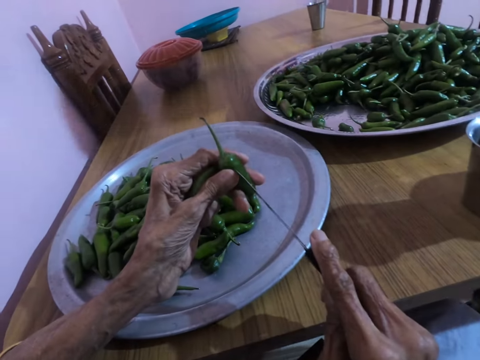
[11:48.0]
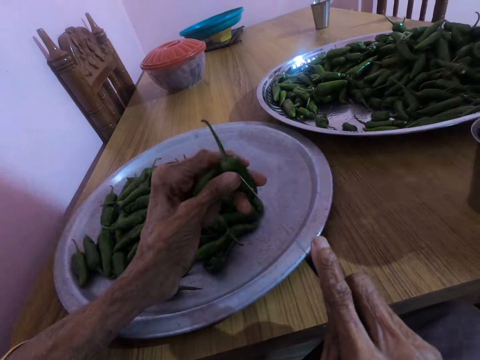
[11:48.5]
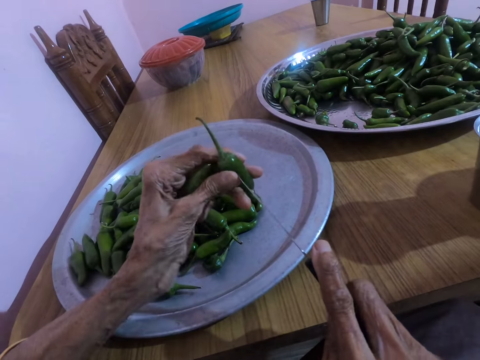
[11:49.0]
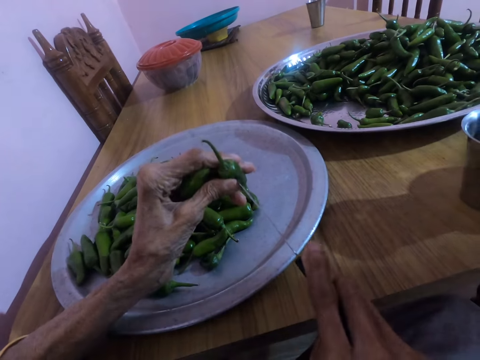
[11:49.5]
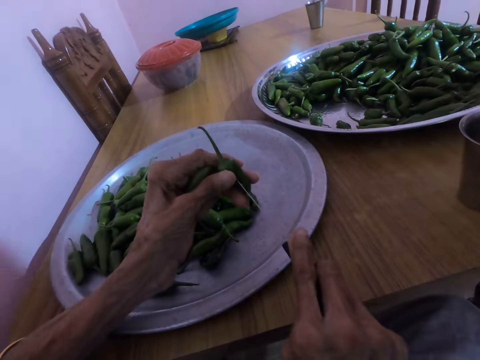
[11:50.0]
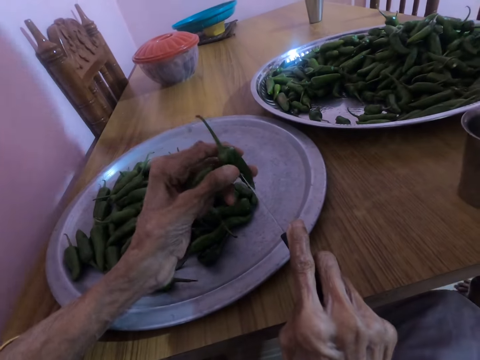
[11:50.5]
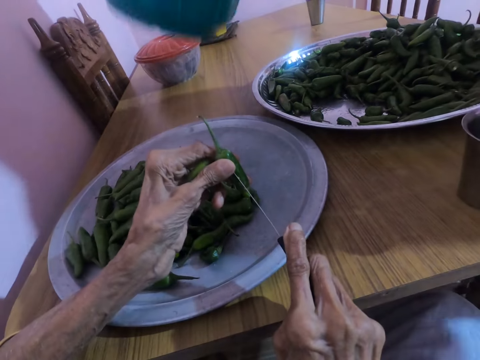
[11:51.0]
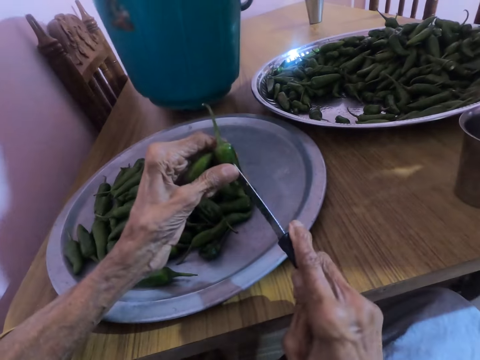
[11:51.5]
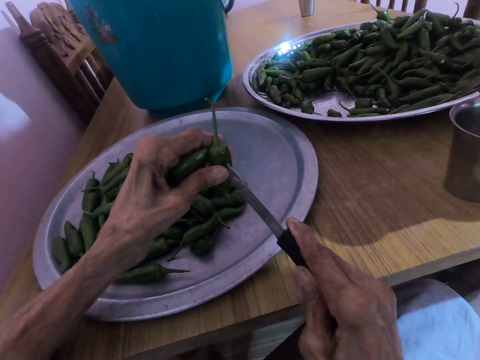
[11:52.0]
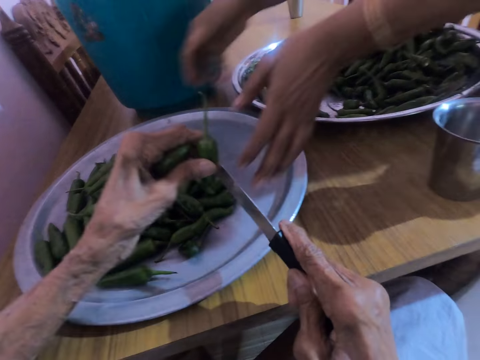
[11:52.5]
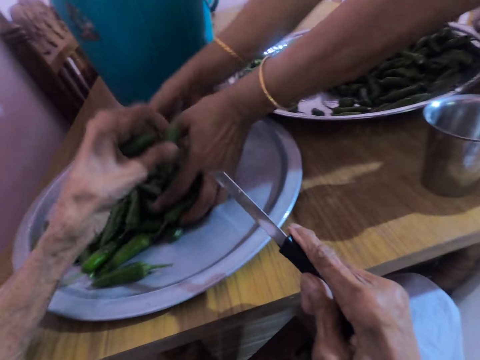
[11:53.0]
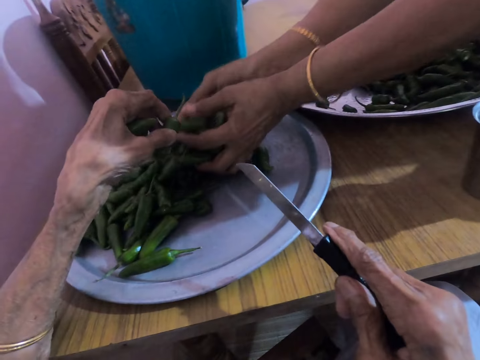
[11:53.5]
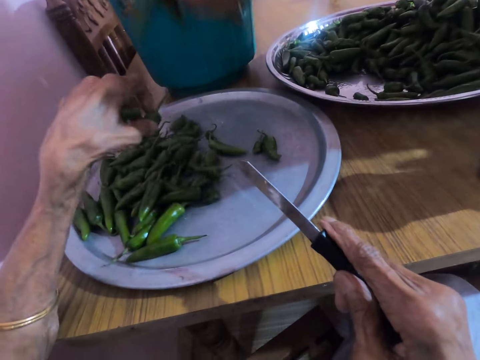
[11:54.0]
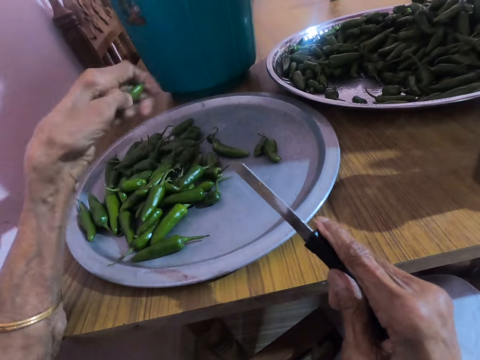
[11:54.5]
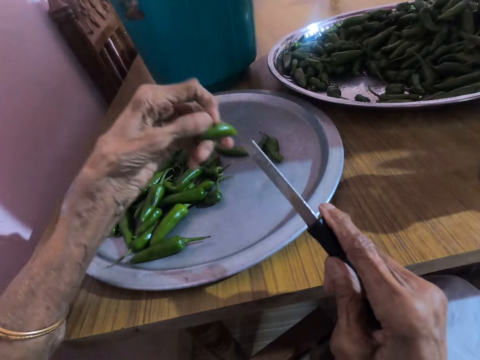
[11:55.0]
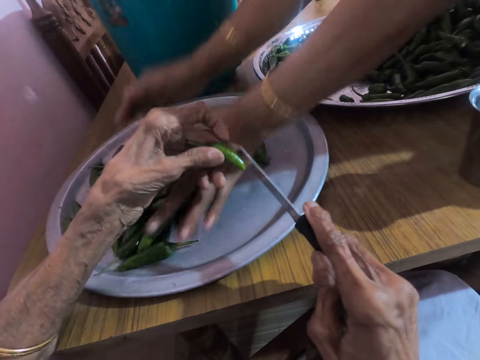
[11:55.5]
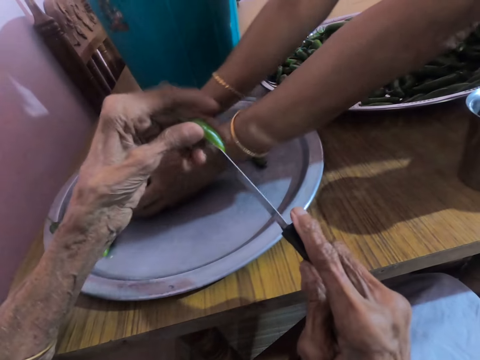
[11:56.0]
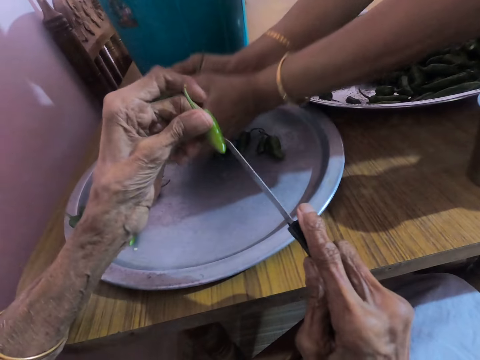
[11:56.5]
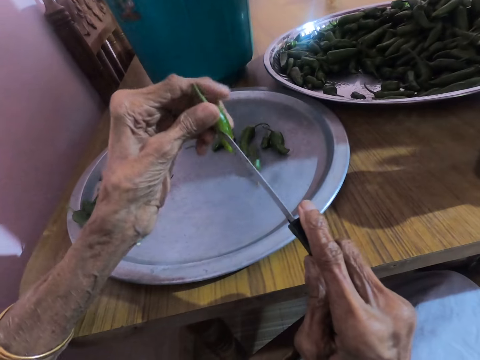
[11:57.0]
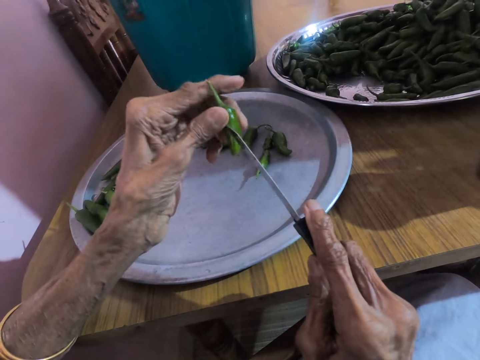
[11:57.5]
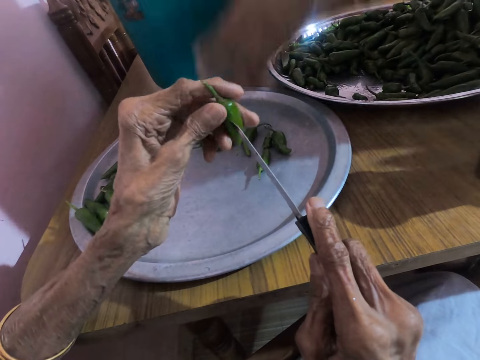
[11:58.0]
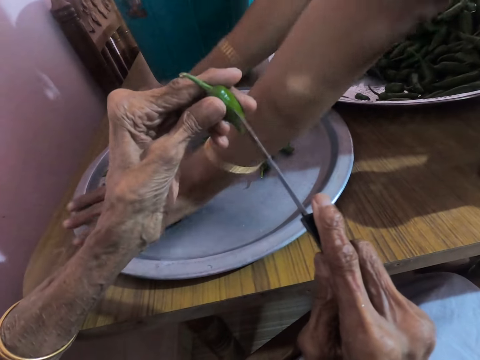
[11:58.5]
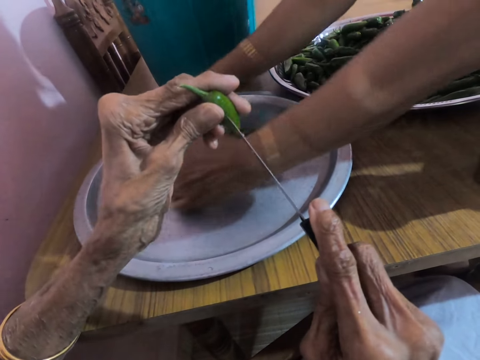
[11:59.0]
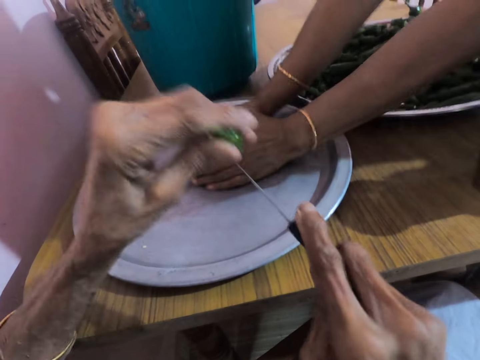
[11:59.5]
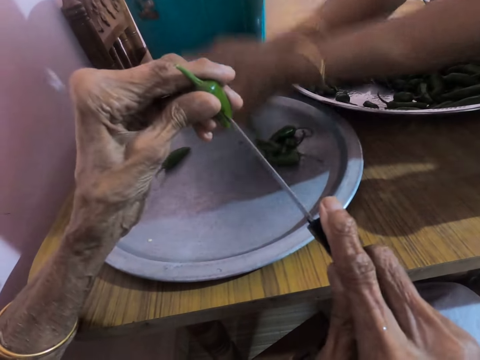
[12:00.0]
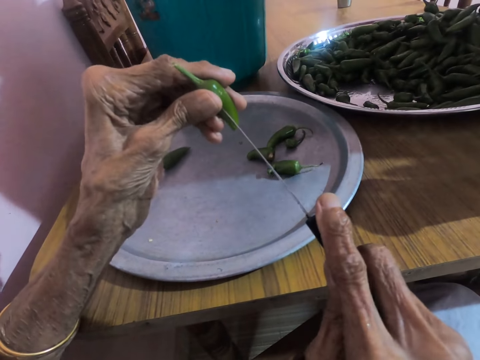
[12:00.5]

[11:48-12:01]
The camera wearer cuts the piece of green pepper in her left hand with the knife in her right hand. The woman converses with the camera wearer. The woman places a bucket on the table with both hands, and packs some pieces of green pepper from the tray on the table with both hands. The camera wearer places the piece of green pepper on the tray on the table with her left hand. The woman drops the cut pepper in the bucket on the table. The woman packs some pieces of green pepper from the tray on the table with both hands. The camera wearer cuts a piece of green pepper in her left hand with the knife in her right hand. The woman drops the cut pepper in the bucket on the table. The woman packs some pieces of green pepper from the tray on the table with both hands.

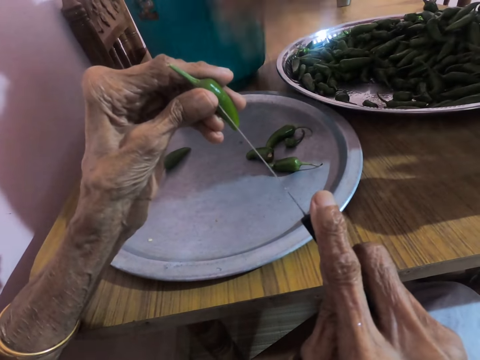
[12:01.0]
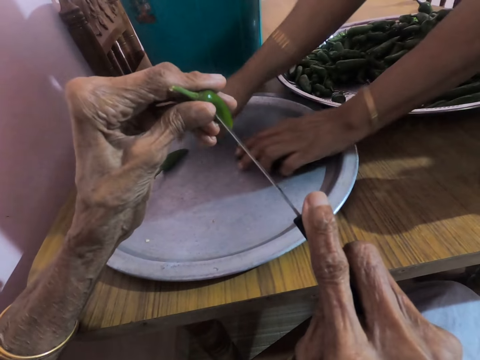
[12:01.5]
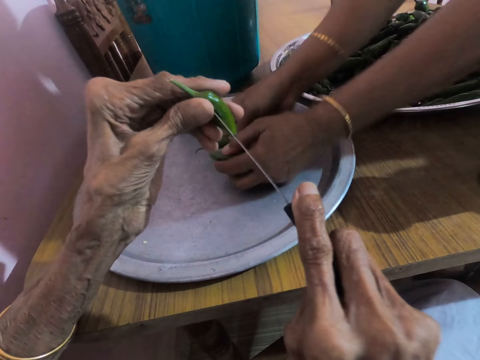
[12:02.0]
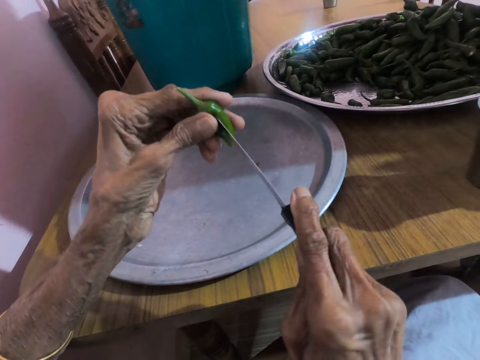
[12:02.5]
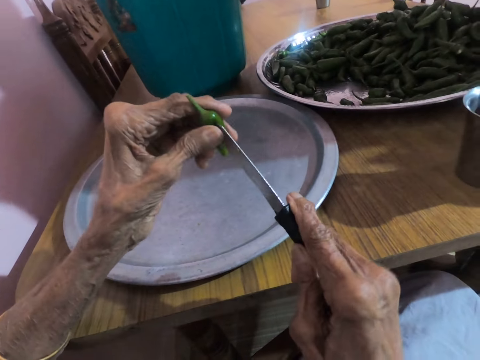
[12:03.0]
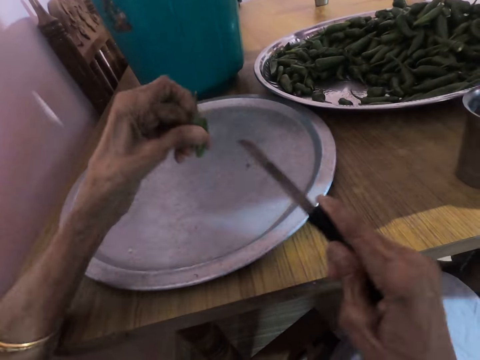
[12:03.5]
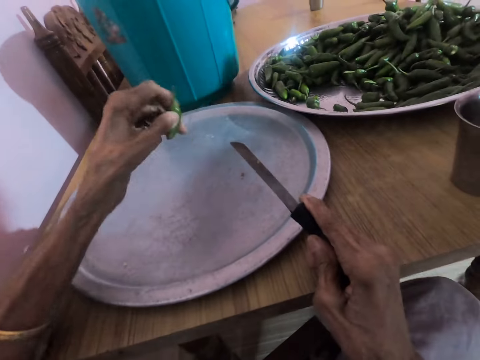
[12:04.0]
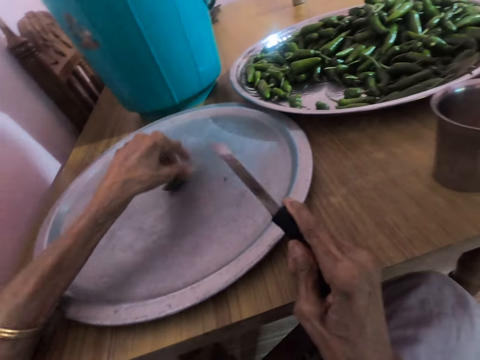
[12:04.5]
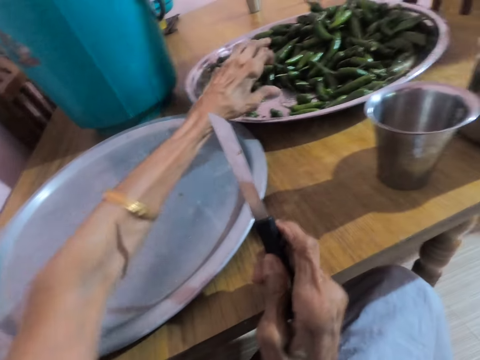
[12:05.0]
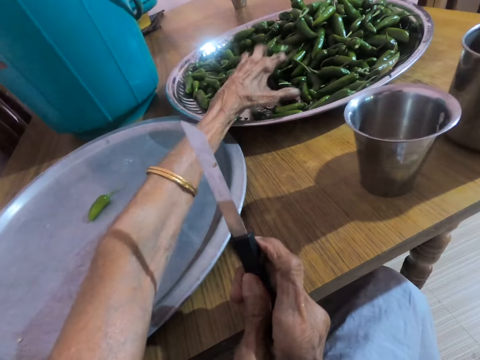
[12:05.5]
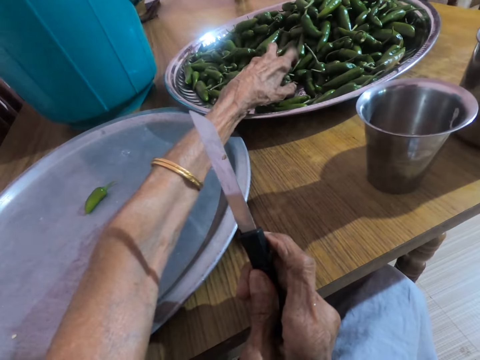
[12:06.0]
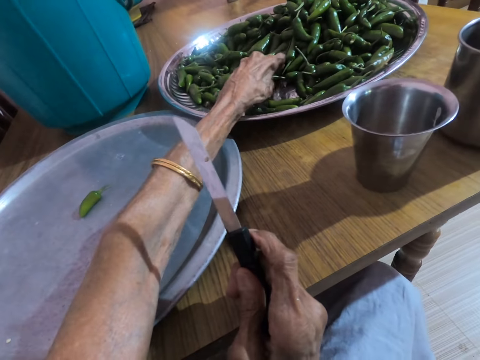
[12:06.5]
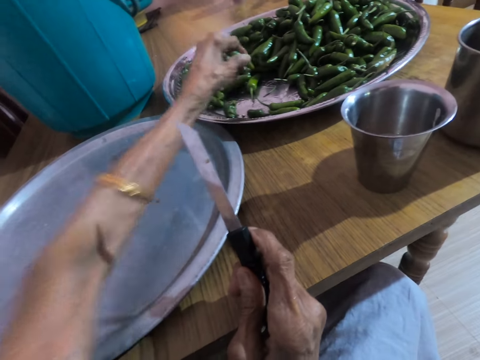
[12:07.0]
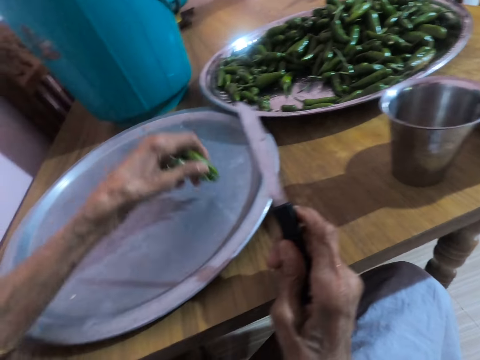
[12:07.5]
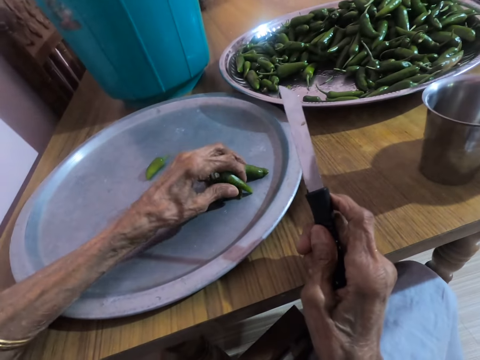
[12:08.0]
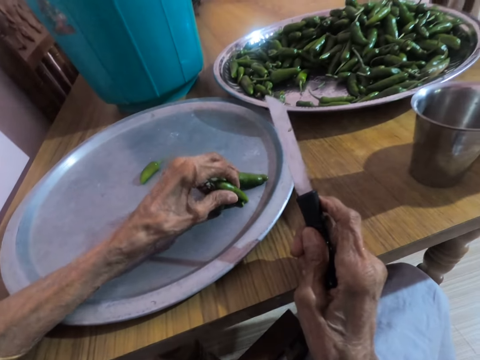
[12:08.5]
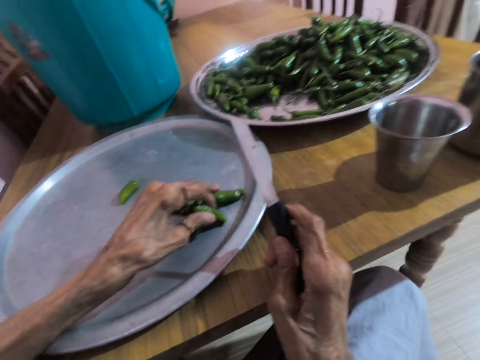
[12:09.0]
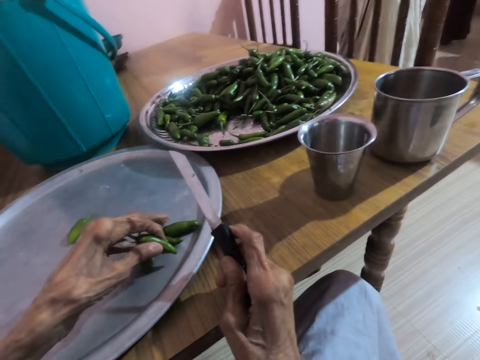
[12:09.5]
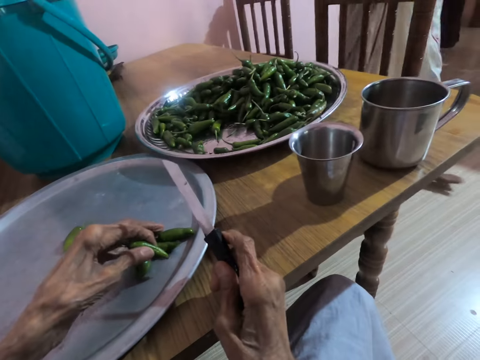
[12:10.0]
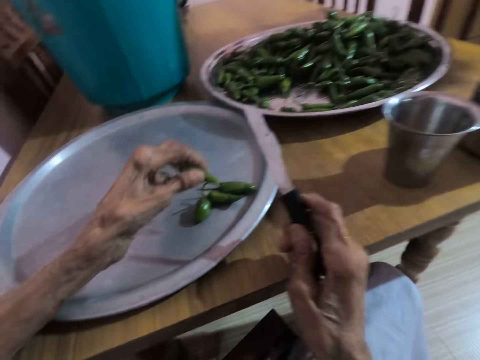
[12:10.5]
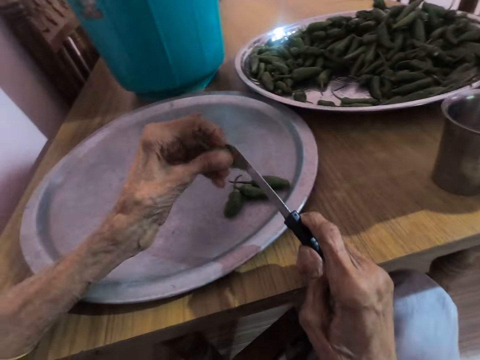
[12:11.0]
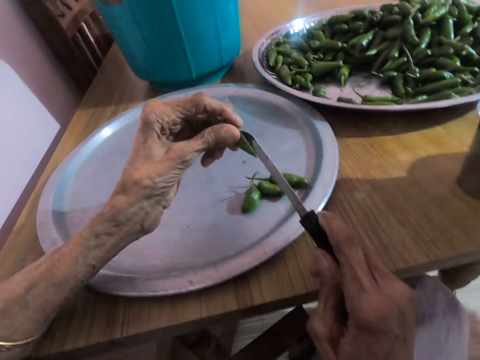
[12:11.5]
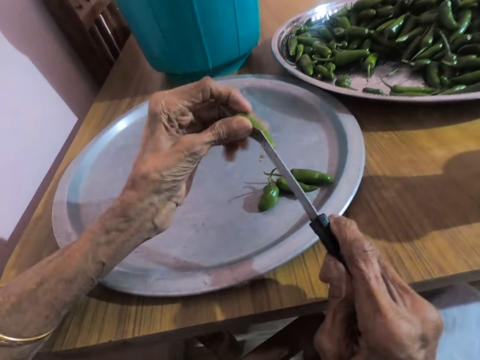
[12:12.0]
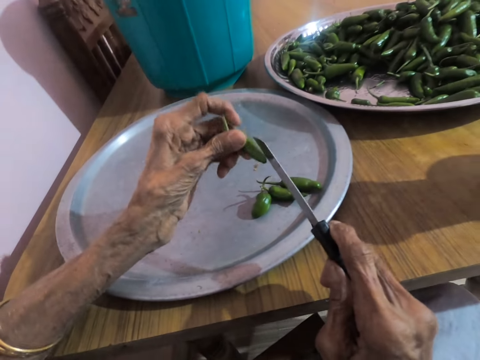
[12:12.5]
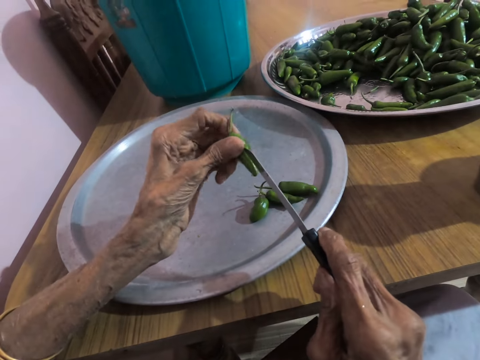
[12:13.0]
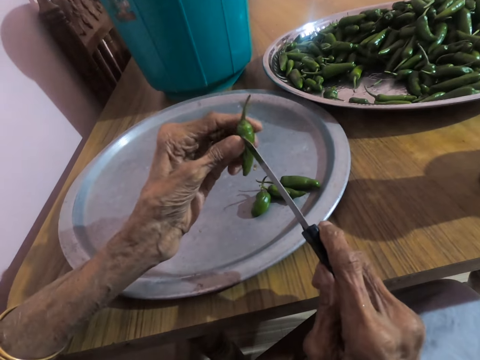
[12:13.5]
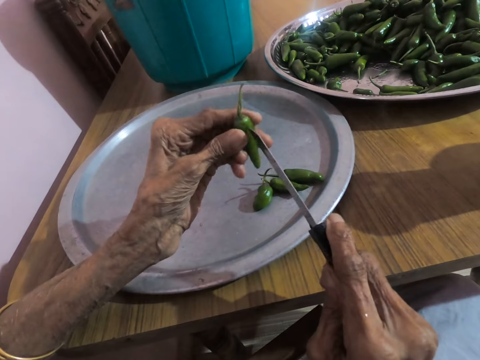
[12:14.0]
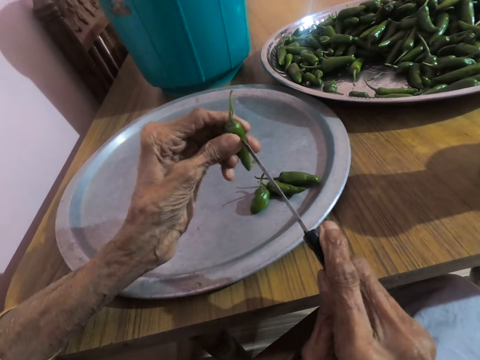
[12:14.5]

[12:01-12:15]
The woman drops the cut pepper in the bucket on the table, and packs some pieces of green pepper from the tray on the table with both hands. The camera wearer cuts the pepper in her hand with a knife. She places the piece of green pepper on the tray or aluminum cooking pot top on the table with her left hand. She places her right hand on the table. She removes her left hand from the table. She picks some pieces of green peppers from the stainless tray on the table with her left hand. She places the pieces of green peppers on the tray on the table with her left hand. She converses with the woman. The camera wearer picks a pepper from the aluminum cooking pot top on the table. She cuts a piece of green pepper in her left hand with the knife in her right hand.
